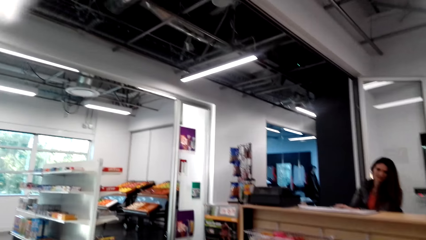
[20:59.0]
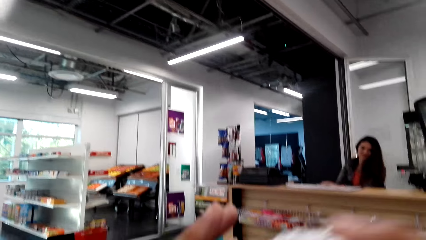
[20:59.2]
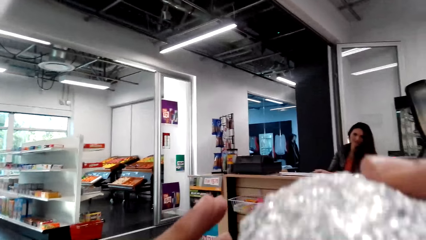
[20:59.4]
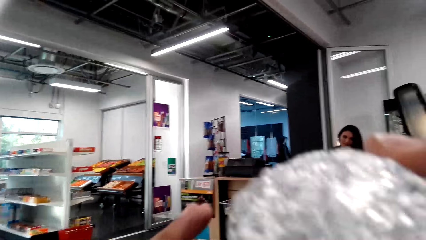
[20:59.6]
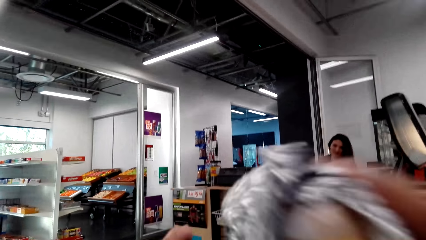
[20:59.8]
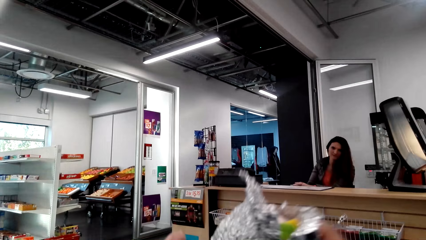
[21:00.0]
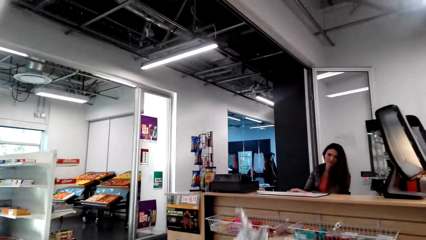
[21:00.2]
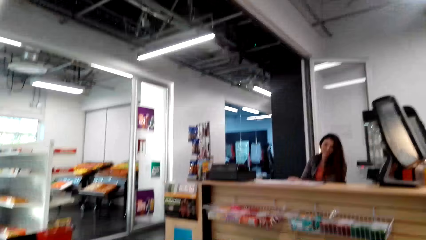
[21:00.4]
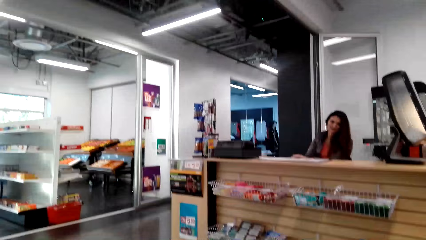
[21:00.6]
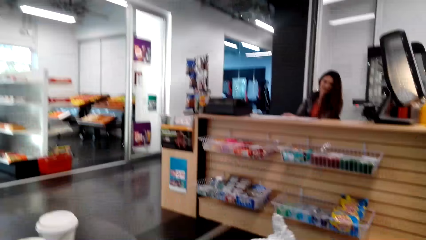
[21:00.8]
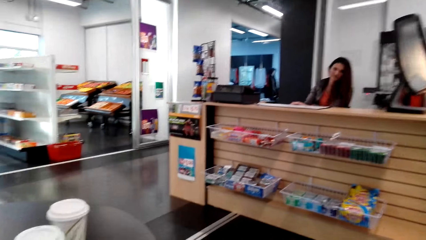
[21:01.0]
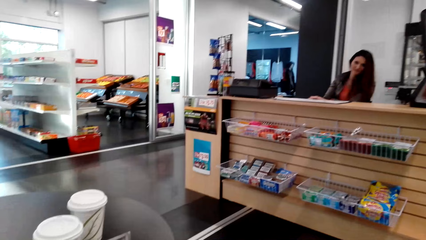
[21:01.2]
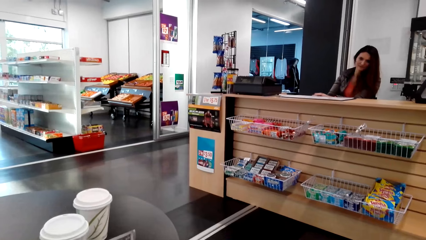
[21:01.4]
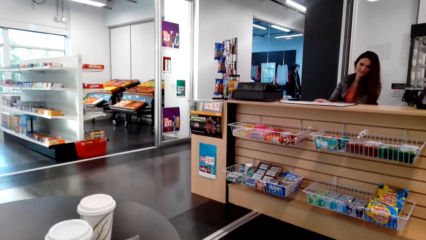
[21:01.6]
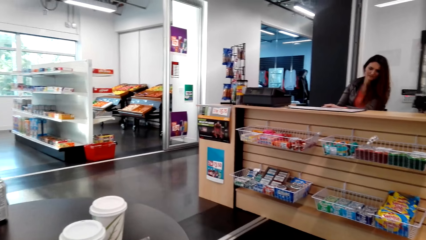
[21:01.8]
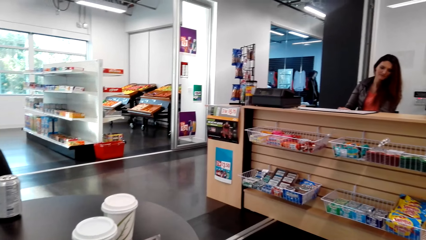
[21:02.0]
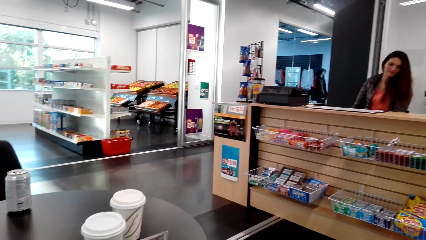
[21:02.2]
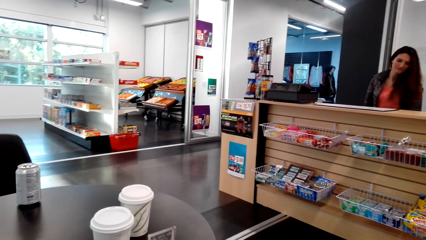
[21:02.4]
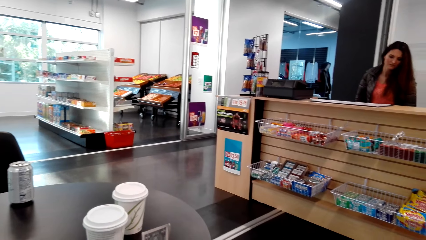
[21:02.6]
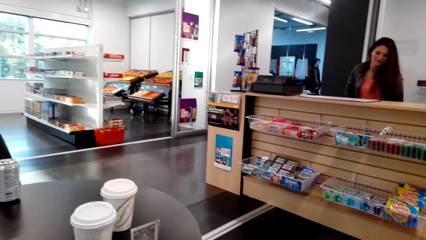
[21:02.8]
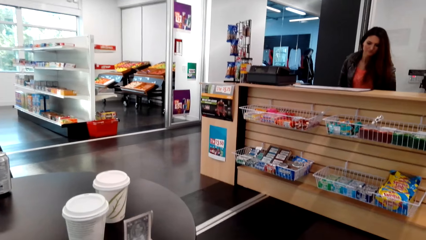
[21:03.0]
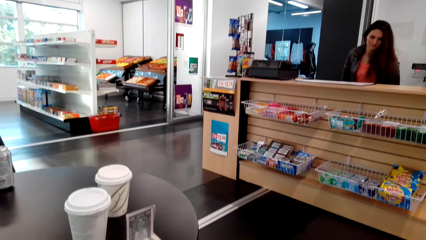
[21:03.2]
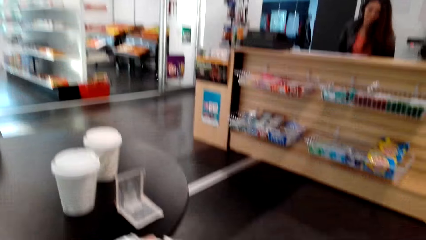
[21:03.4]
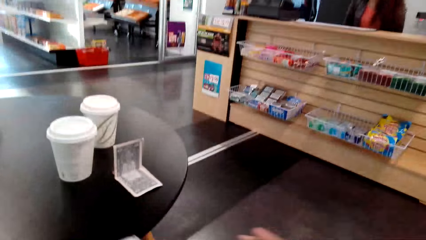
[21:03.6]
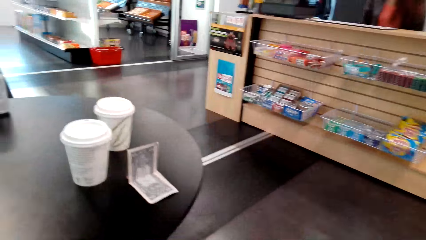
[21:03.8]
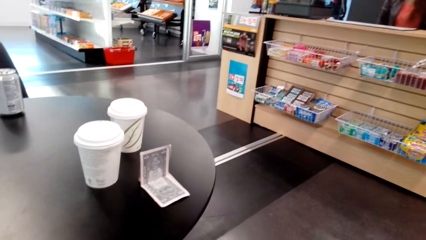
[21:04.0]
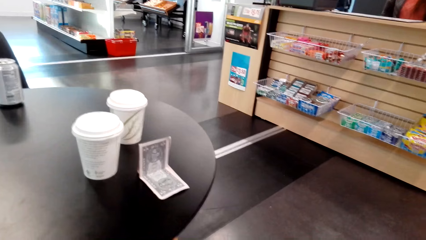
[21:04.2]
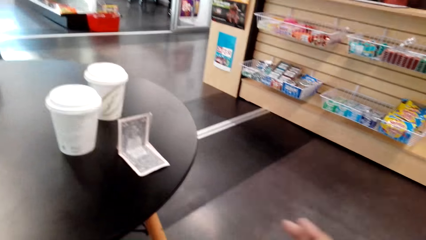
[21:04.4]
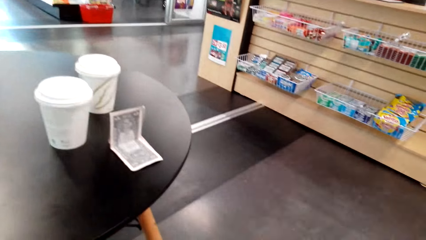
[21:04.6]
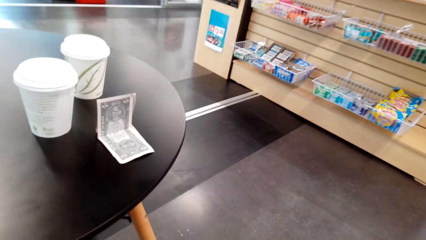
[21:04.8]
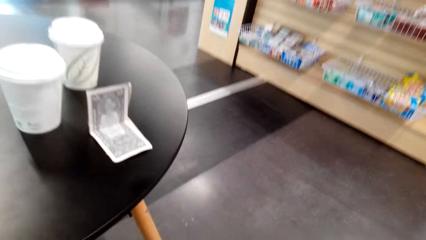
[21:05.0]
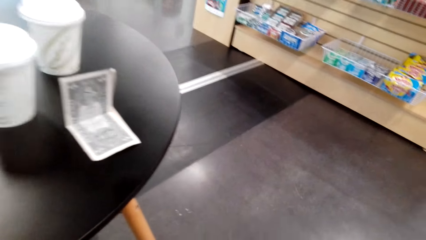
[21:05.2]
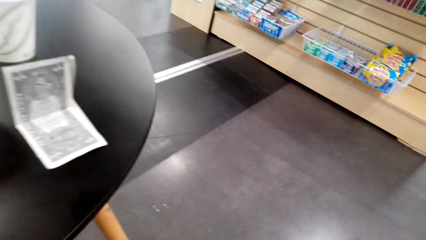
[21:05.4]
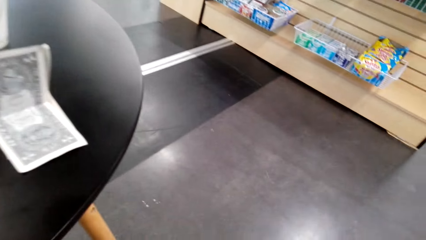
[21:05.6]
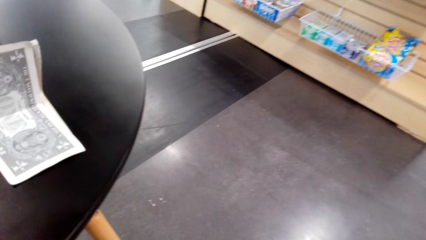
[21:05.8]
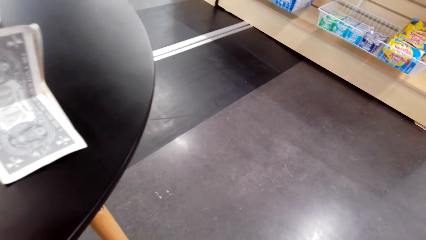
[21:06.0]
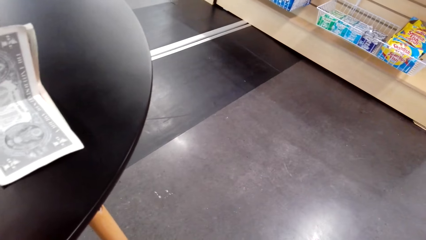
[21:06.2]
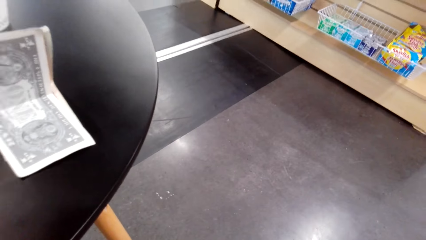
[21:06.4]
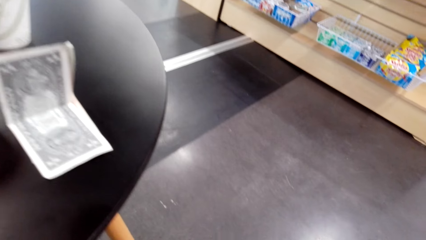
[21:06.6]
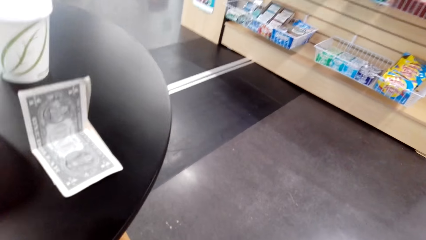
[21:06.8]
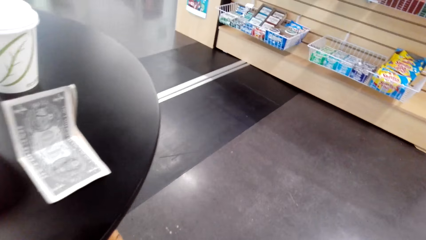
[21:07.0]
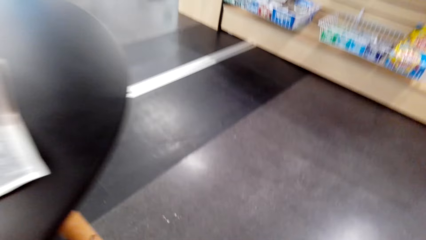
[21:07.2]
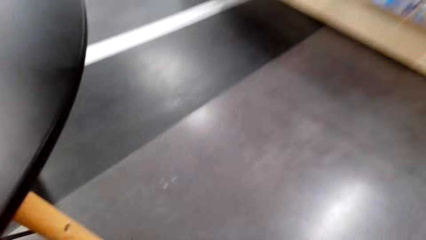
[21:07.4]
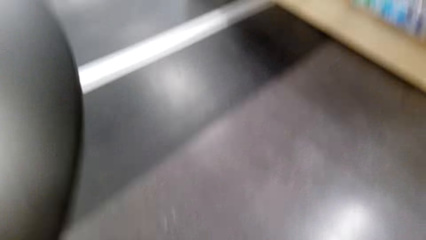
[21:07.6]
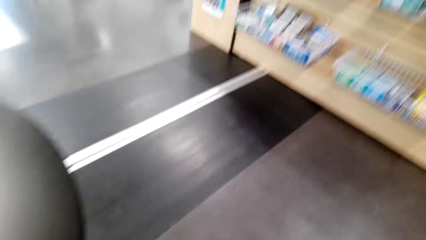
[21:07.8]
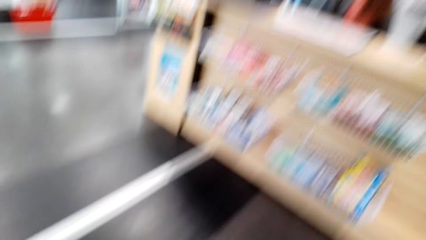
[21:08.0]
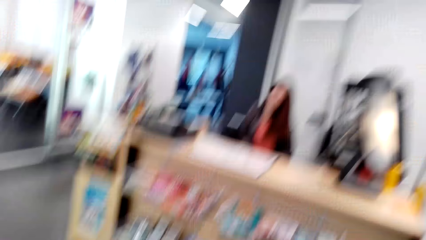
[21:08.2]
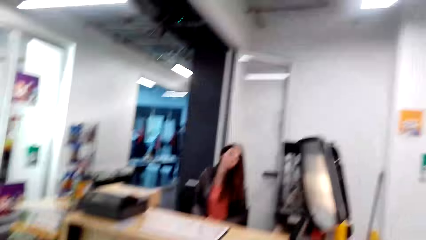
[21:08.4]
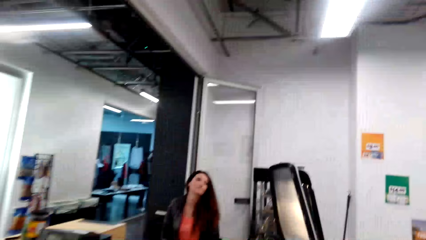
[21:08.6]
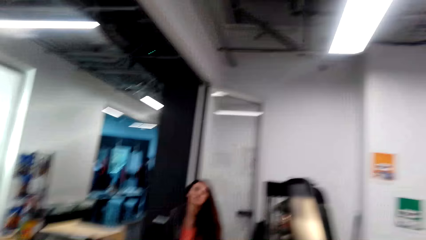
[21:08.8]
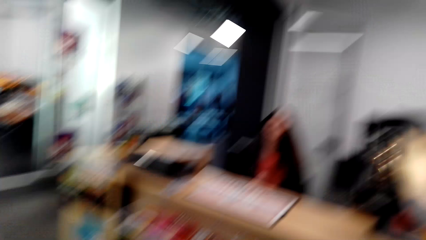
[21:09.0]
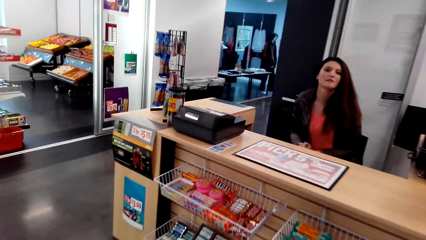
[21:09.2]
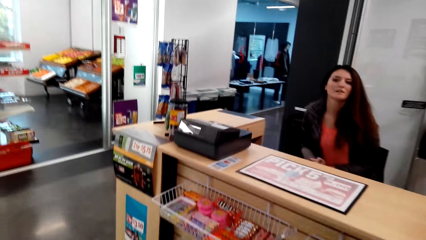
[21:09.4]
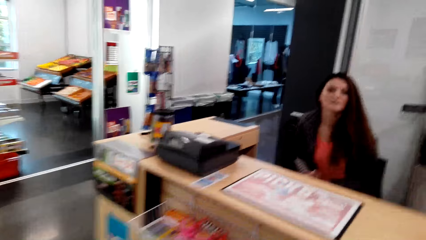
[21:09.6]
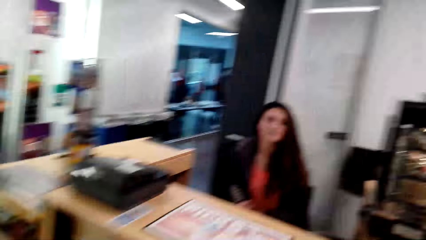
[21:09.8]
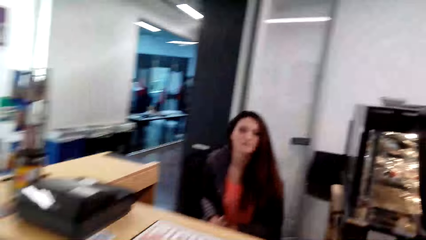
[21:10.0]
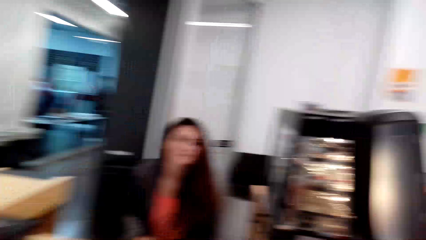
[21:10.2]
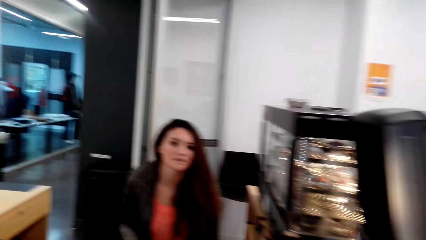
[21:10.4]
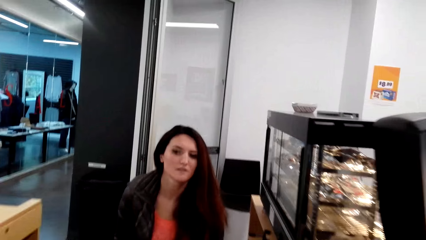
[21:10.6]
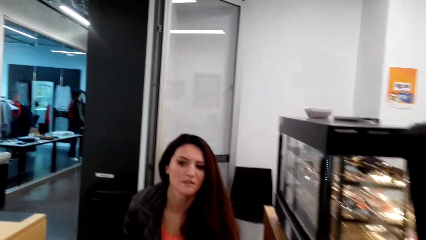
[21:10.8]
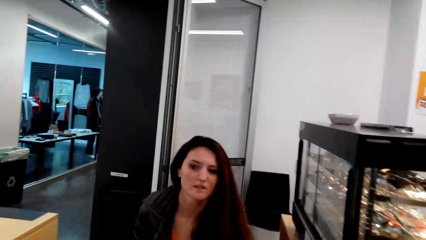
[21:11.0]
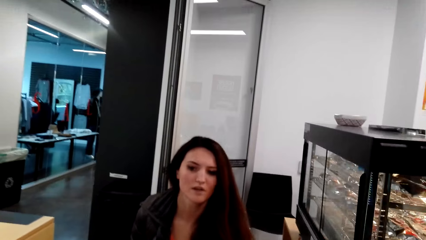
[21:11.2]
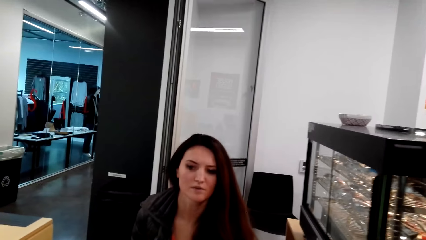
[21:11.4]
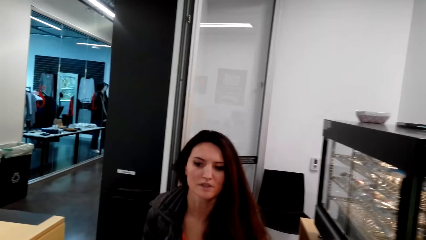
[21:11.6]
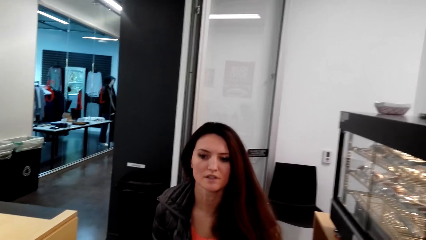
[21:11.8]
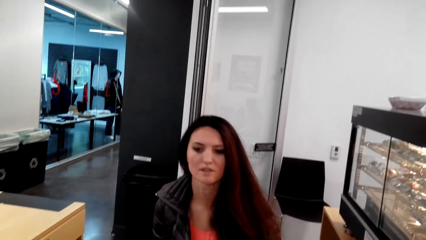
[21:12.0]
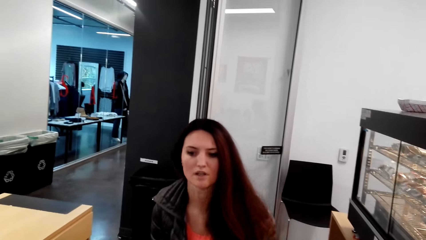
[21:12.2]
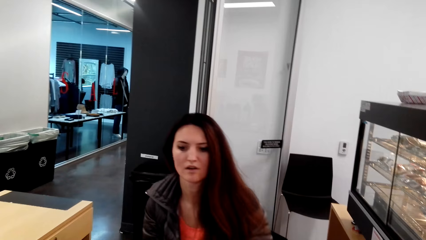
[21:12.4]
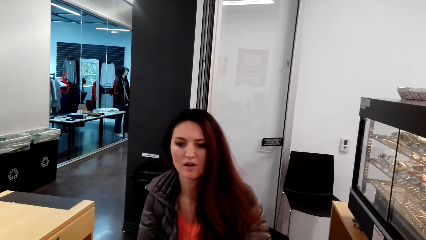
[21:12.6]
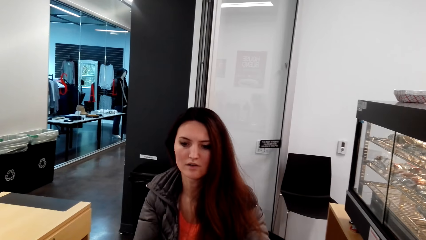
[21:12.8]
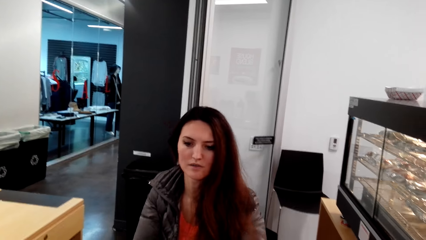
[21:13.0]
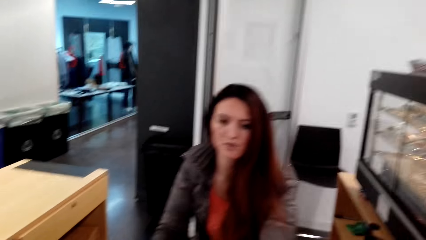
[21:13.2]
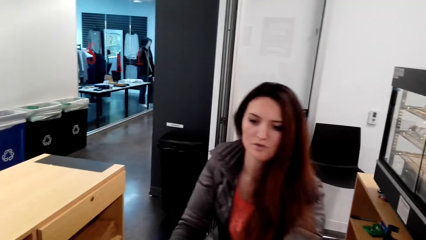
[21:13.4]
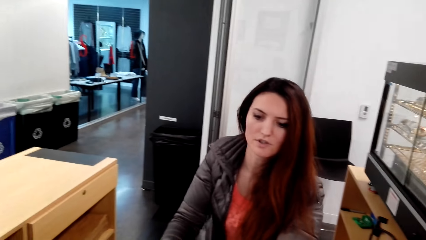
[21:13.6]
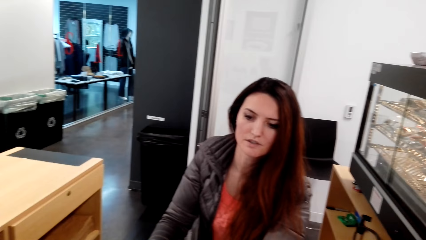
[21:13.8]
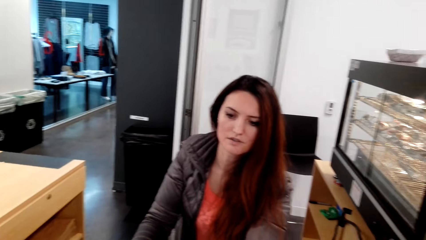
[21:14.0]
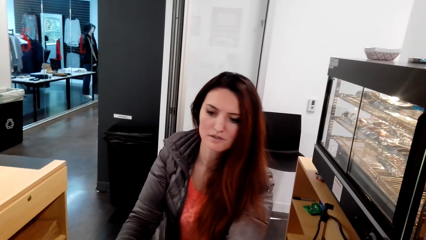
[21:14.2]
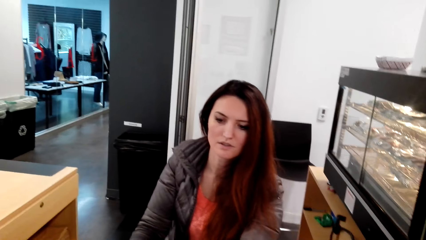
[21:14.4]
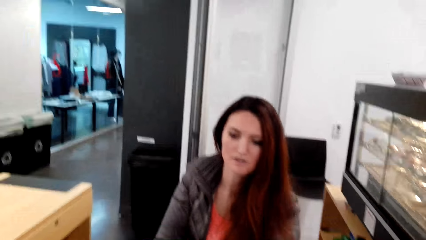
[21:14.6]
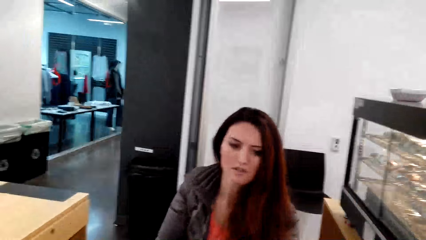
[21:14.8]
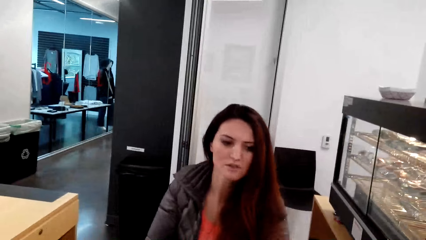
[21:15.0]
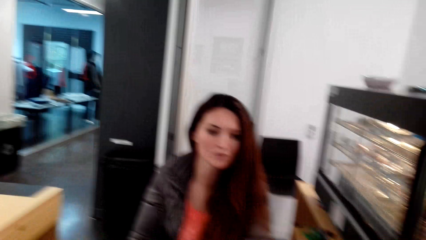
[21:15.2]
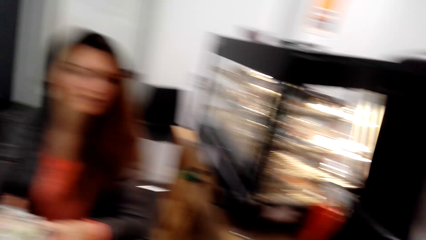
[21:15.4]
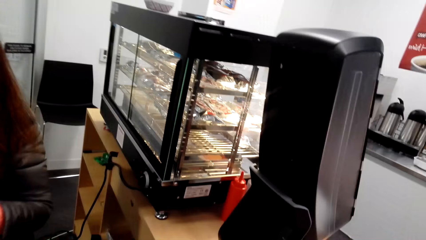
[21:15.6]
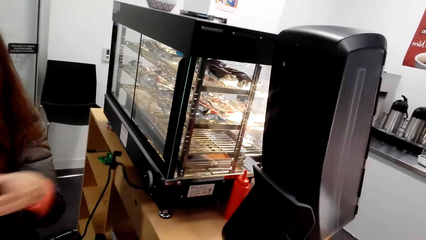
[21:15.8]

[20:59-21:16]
The camera wearer holds a foil. They stand up. They move towards the counter. A woman talks to the camera wearer.
